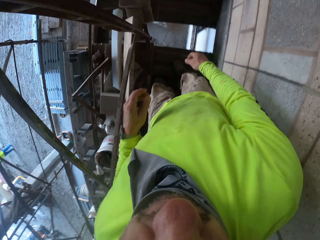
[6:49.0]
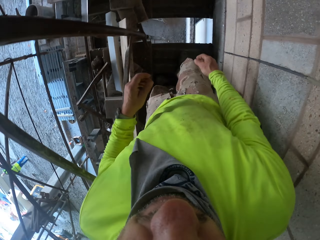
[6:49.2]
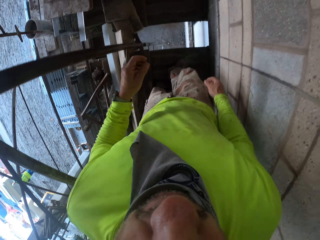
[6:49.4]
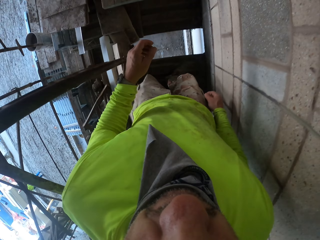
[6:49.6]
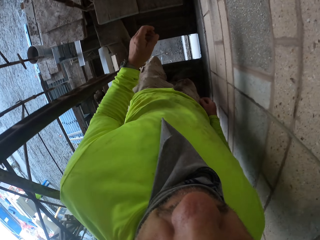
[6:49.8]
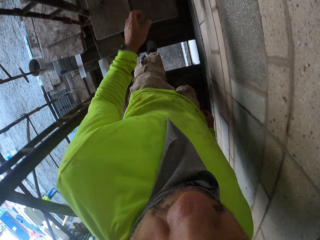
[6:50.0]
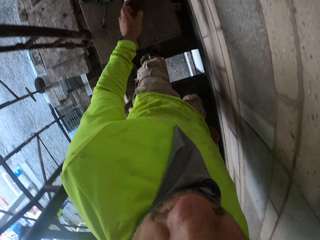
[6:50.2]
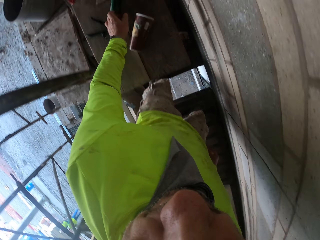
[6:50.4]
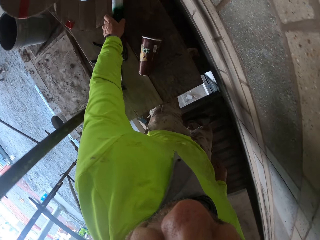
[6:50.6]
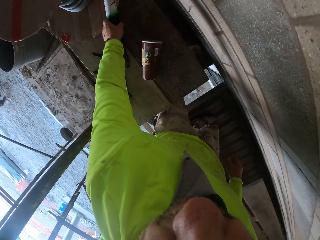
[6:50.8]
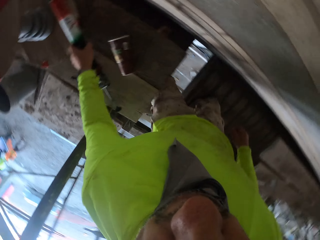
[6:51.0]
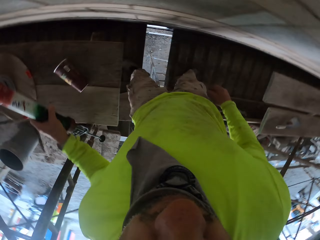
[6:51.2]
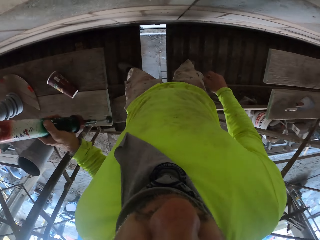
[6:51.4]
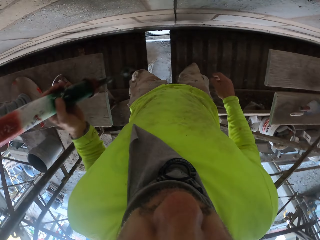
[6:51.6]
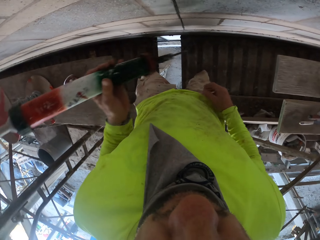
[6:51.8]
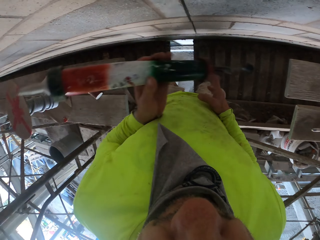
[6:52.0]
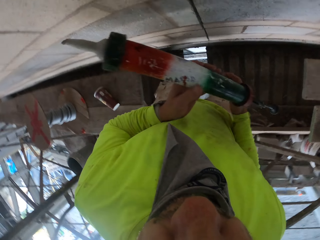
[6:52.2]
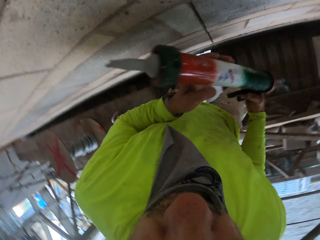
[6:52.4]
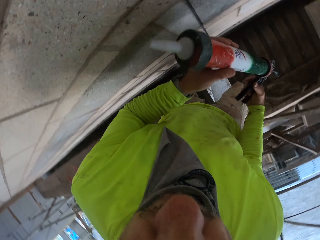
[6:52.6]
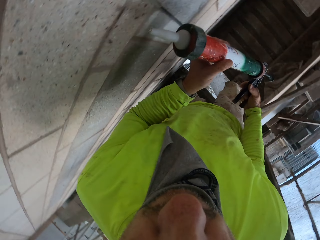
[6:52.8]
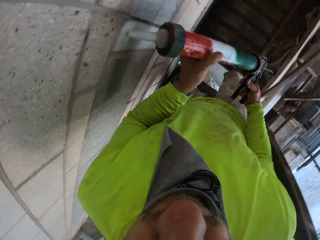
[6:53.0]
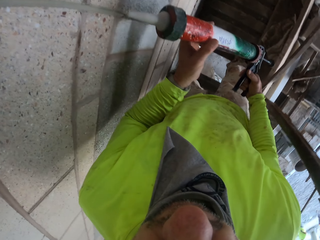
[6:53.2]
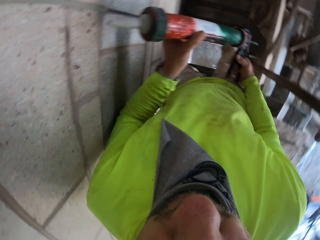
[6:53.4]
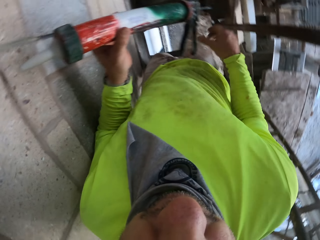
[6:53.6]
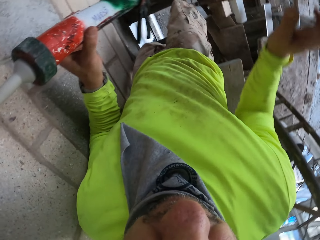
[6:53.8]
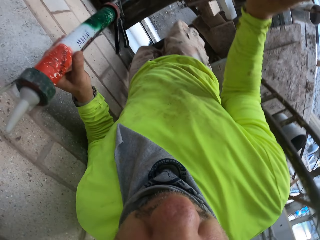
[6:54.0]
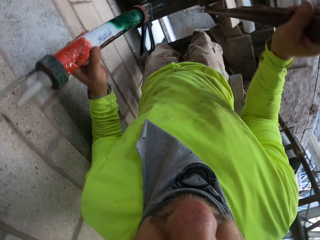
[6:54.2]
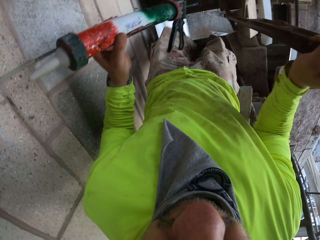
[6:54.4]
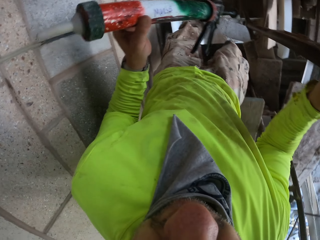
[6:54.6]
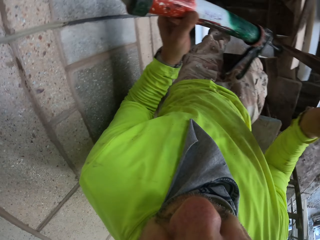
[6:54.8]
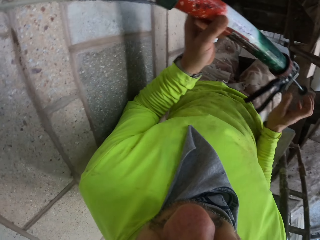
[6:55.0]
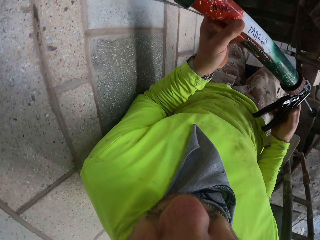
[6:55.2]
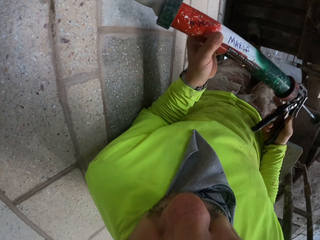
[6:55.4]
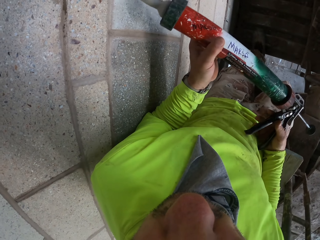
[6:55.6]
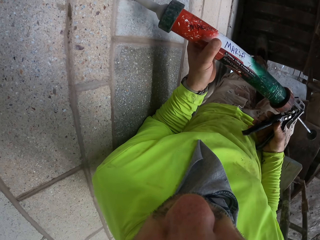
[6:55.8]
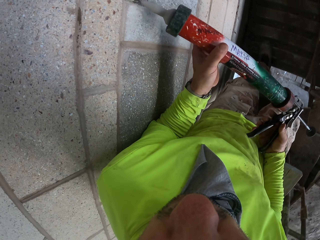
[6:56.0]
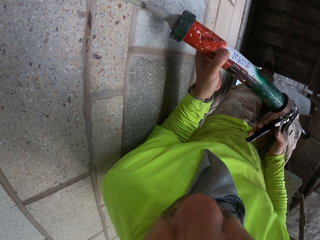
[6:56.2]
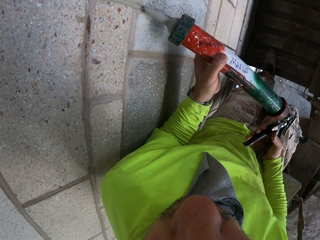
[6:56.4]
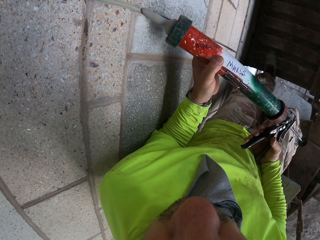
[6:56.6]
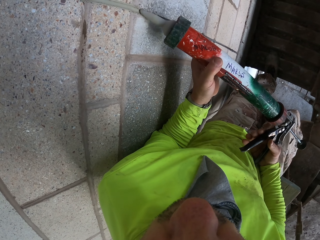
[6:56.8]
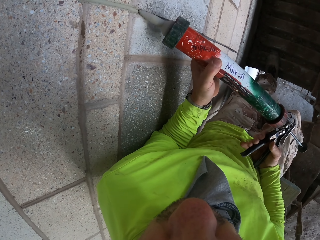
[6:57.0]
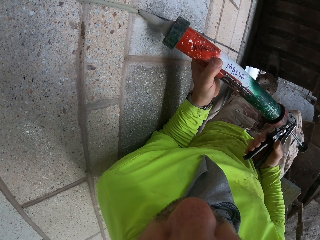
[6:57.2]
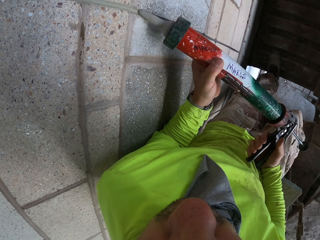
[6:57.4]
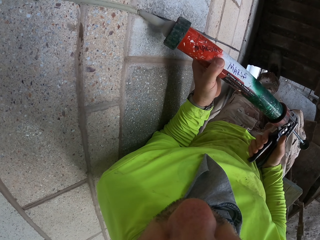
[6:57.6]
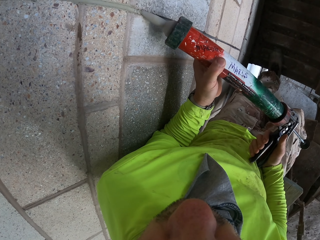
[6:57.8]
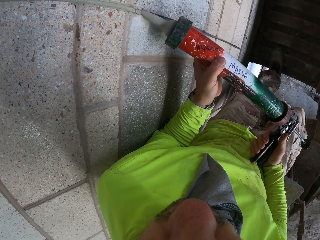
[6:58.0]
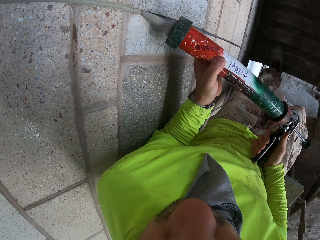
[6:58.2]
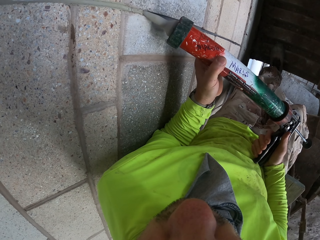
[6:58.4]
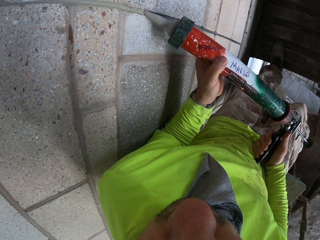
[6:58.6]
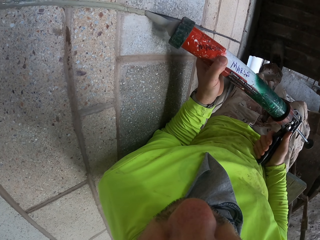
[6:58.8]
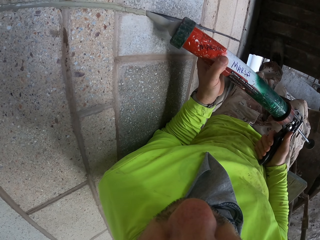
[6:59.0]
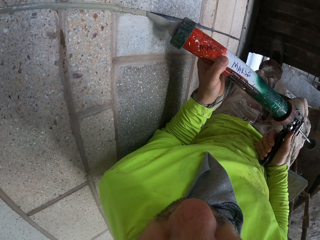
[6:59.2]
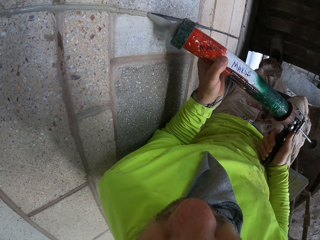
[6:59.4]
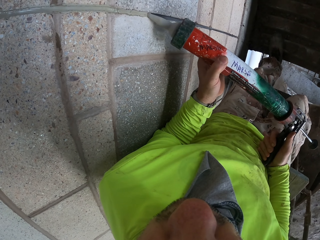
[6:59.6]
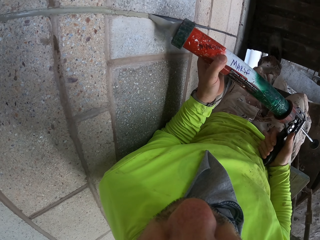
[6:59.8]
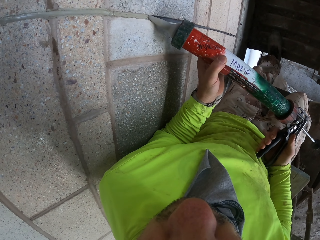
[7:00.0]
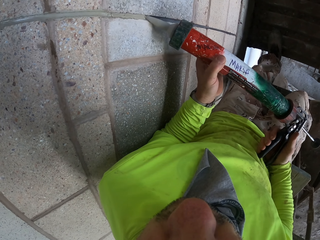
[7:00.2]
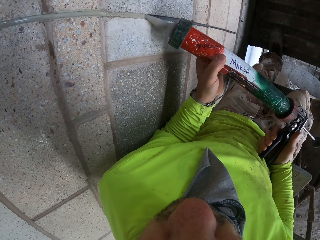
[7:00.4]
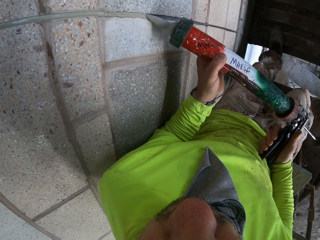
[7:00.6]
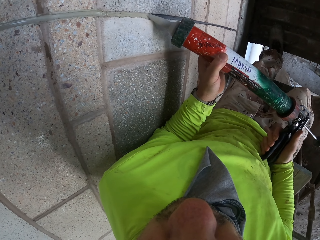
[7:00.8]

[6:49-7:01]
The camera wearer moves around, turns around. They take a paint drill. They touch the metal post. They move their hand. They align the wall. They cover the cable with cement.

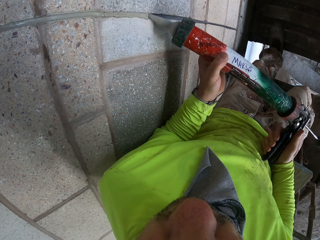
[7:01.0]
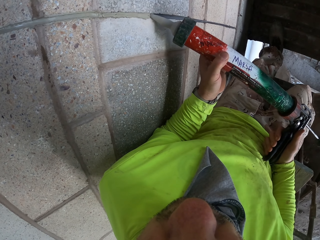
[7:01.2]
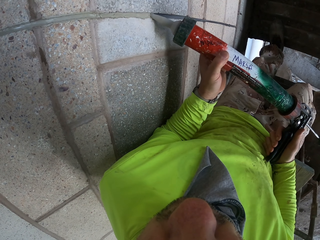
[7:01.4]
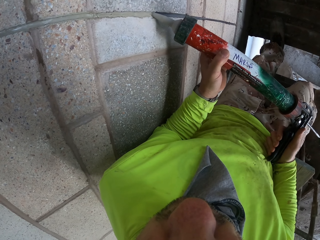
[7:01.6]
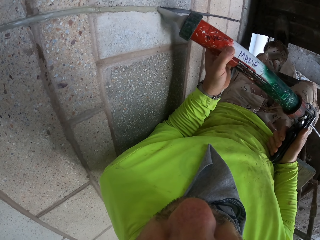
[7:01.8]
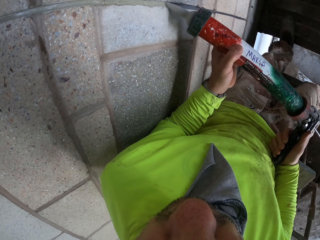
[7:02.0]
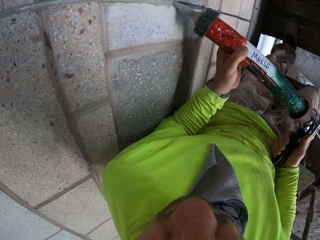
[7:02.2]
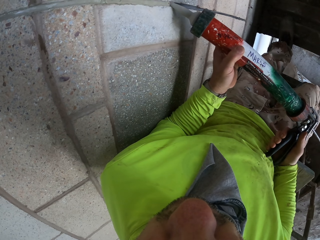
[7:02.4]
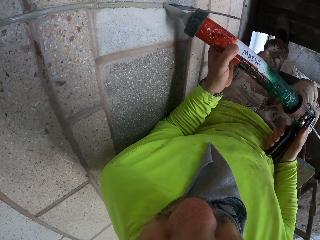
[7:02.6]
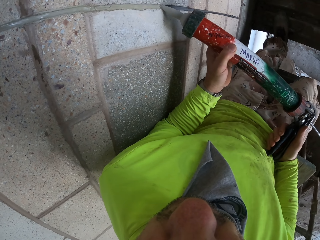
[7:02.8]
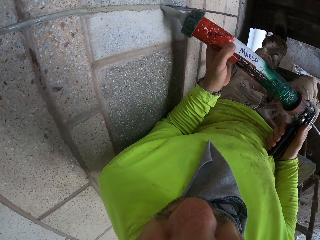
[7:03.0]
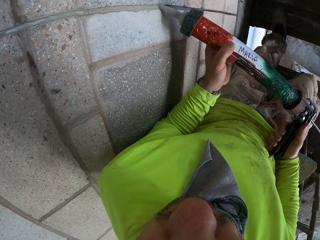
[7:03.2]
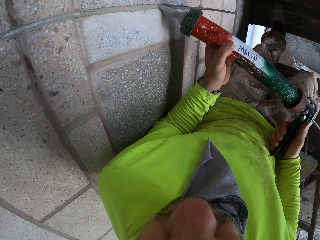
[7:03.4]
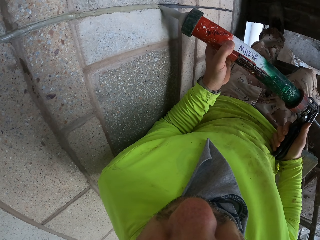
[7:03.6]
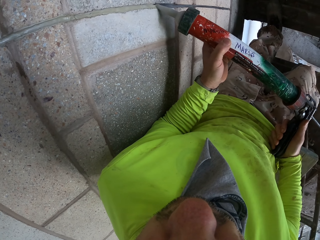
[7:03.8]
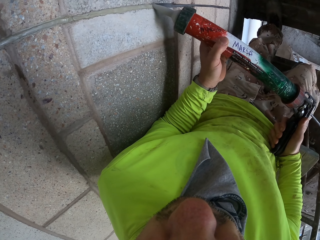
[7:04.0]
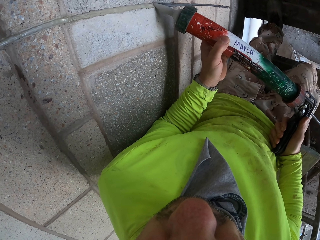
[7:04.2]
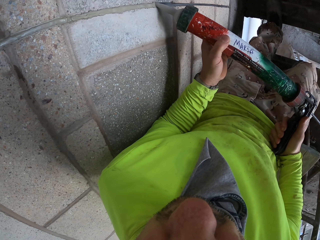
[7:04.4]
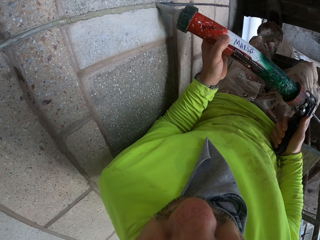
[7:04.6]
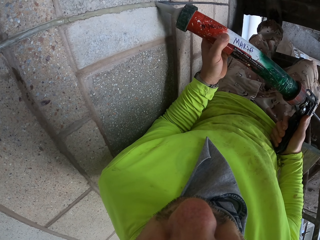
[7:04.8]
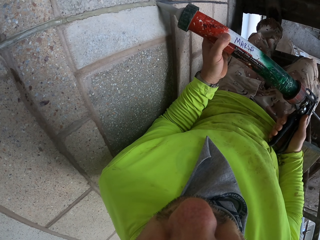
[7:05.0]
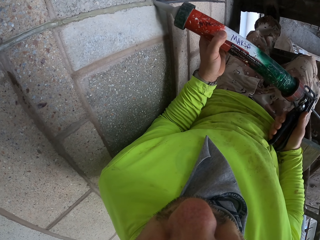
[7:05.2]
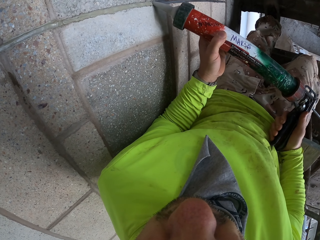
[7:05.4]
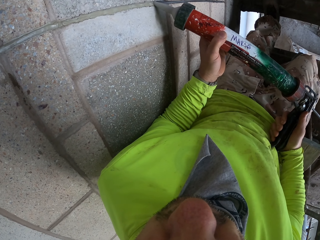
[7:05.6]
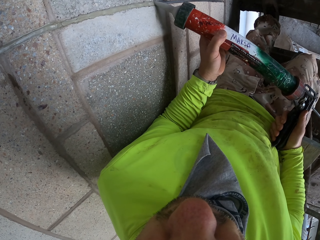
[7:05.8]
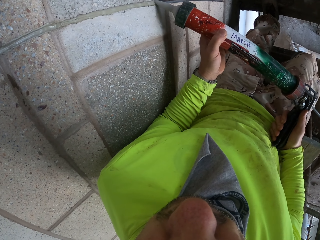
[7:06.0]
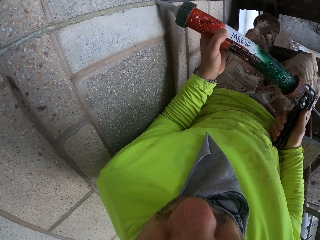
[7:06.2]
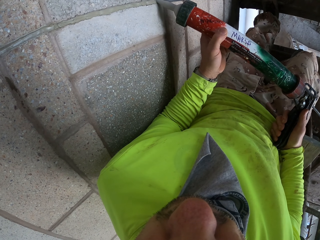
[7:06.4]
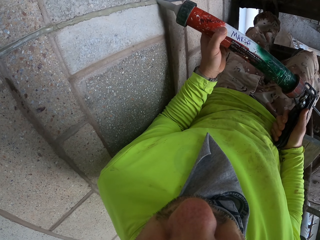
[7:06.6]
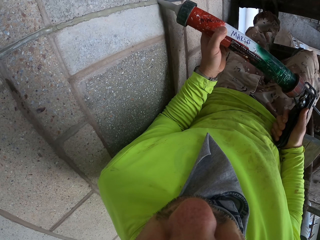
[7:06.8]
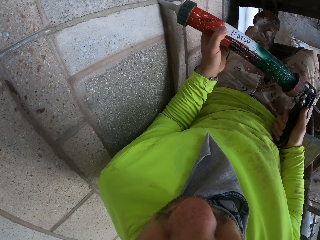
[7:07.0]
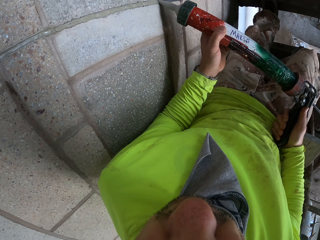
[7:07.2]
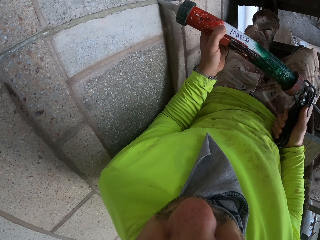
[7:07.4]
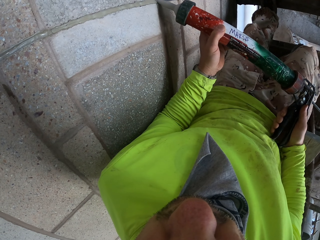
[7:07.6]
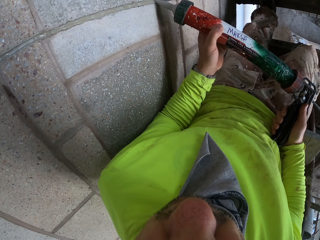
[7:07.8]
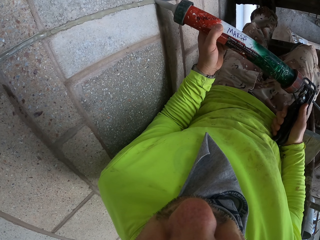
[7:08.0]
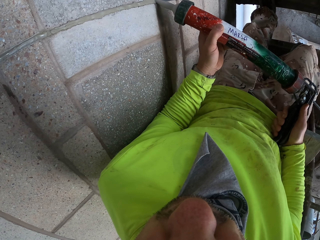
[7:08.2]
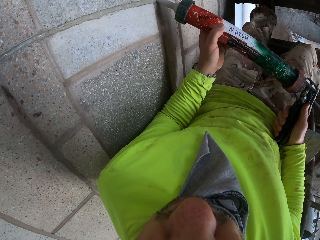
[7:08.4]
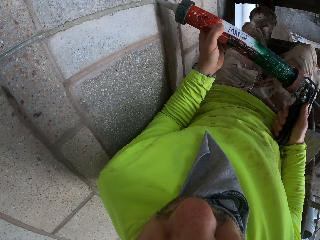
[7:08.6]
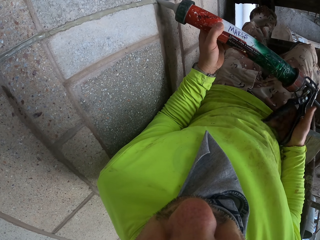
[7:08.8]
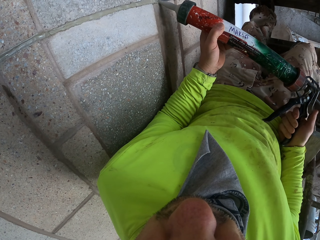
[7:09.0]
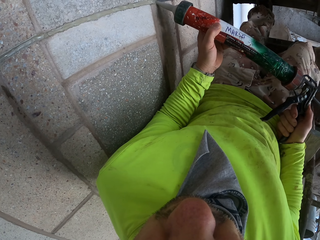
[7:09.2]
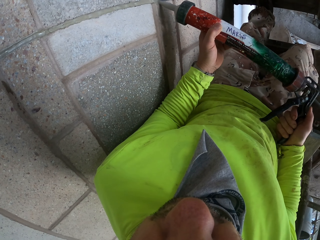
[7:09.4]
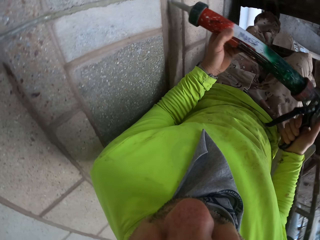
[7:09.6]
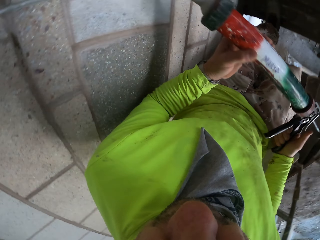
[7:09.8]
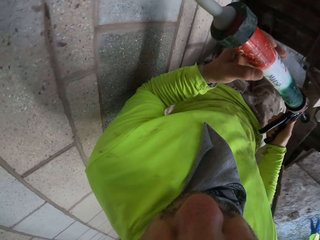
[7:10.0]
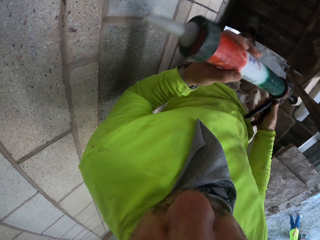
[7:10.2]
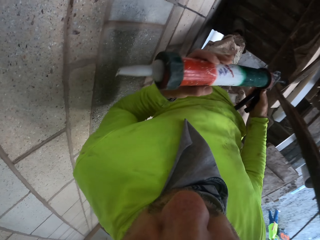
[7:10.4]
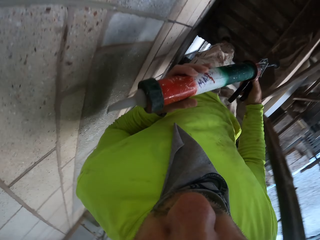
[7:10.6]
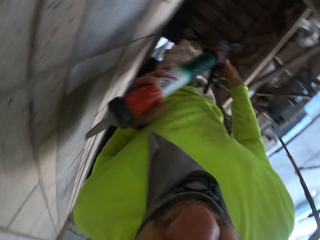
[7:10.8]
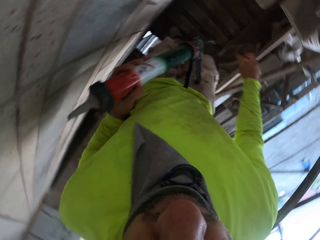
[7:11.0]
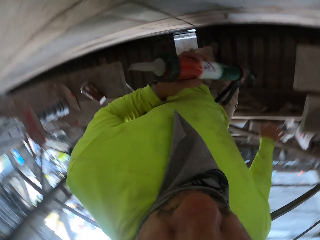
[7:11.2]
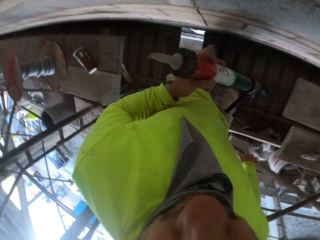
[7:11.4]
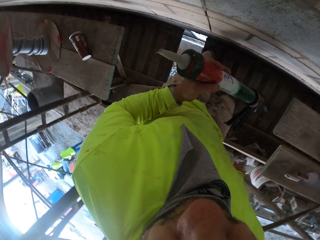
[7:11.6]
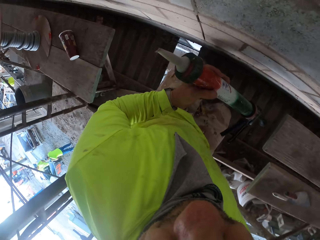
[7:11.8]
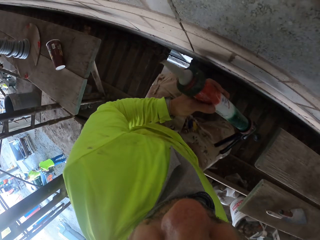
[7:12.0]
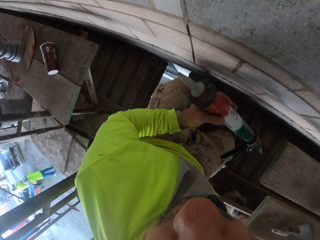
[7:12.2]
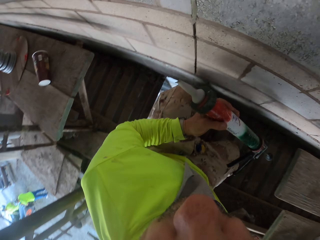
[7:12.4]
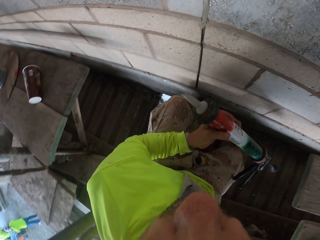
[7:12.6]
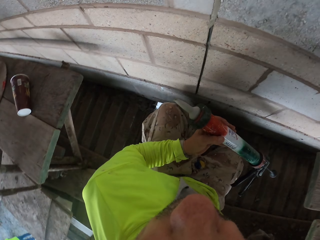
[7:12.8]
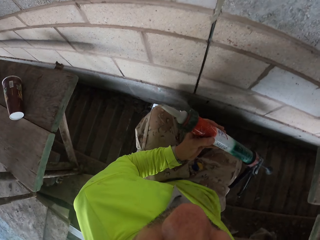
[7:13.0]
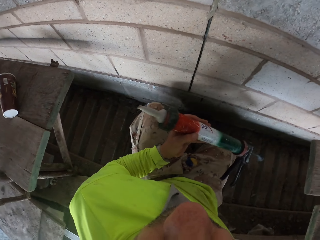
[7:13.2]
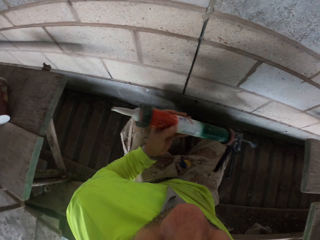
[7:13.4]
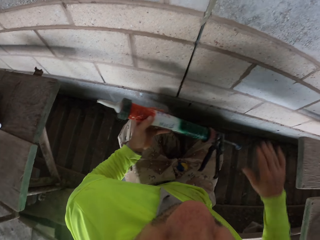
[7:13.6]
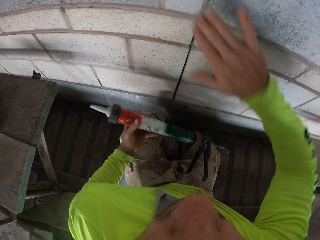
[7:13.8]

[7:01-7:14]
The camera wearer holds the paint drill. They squat. They turn around.
